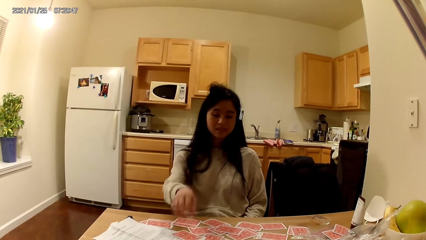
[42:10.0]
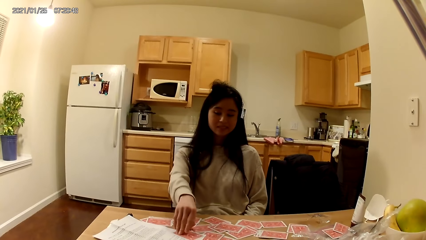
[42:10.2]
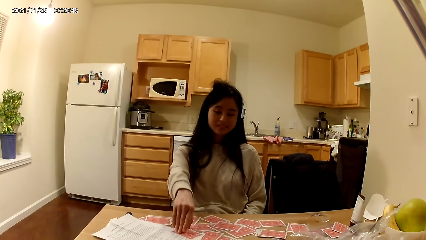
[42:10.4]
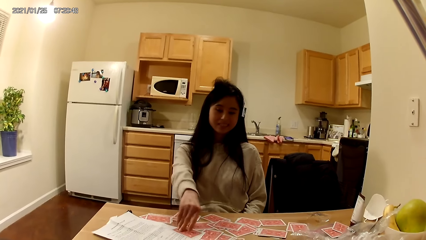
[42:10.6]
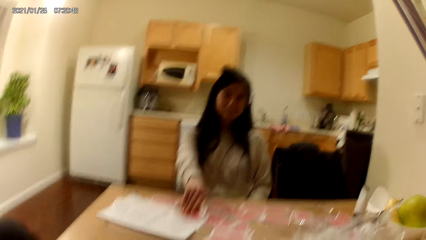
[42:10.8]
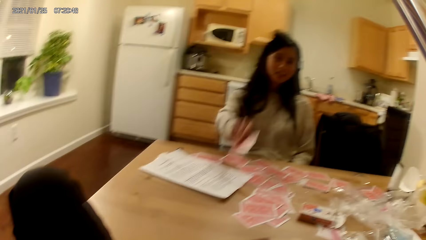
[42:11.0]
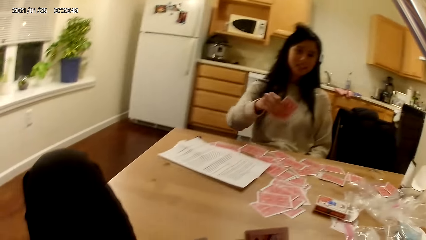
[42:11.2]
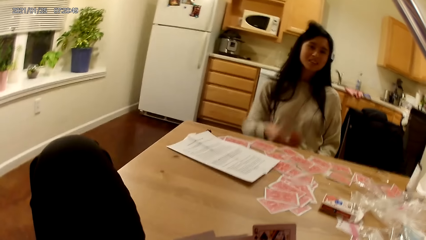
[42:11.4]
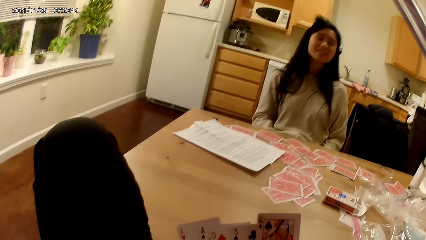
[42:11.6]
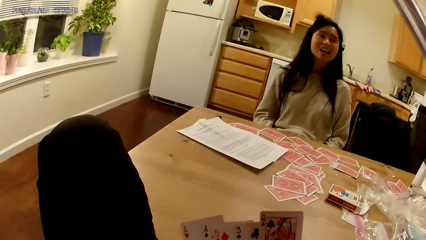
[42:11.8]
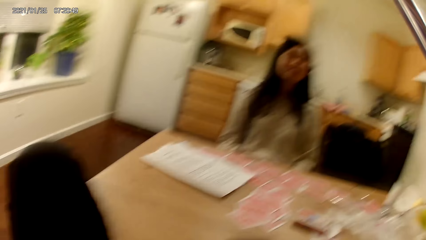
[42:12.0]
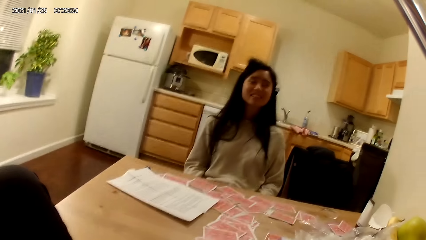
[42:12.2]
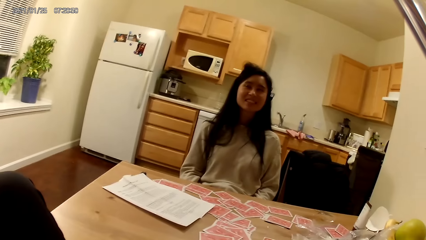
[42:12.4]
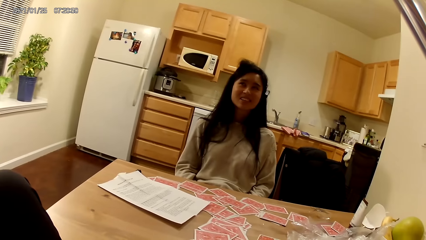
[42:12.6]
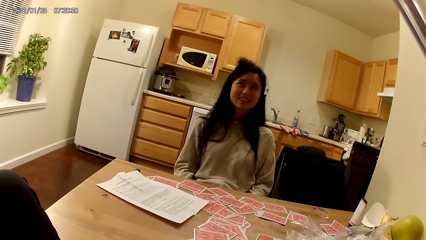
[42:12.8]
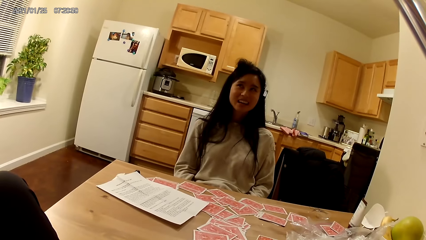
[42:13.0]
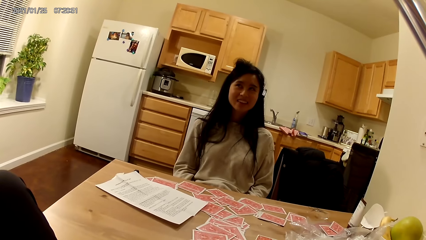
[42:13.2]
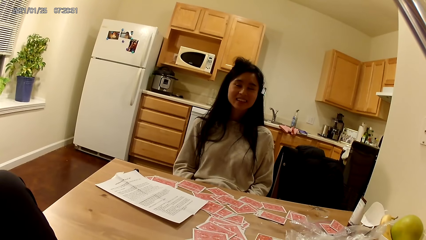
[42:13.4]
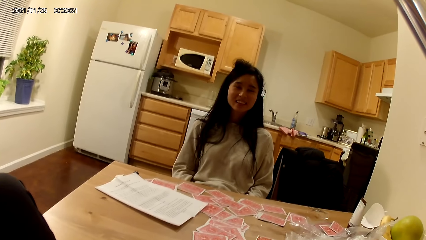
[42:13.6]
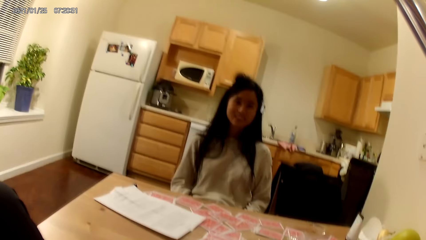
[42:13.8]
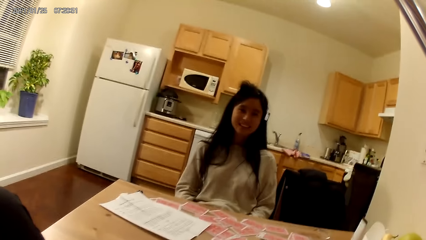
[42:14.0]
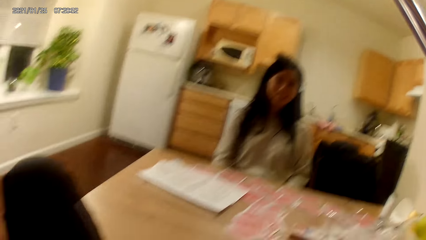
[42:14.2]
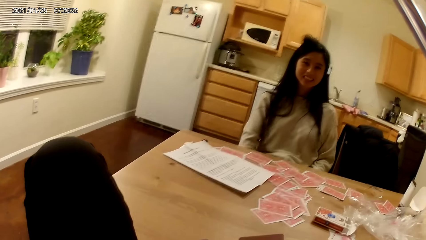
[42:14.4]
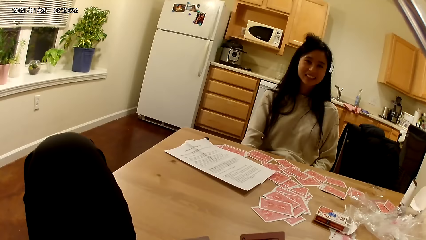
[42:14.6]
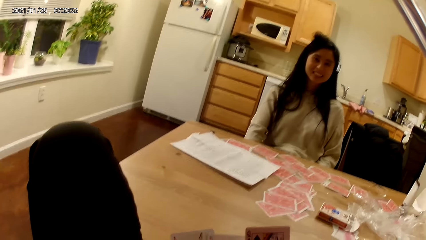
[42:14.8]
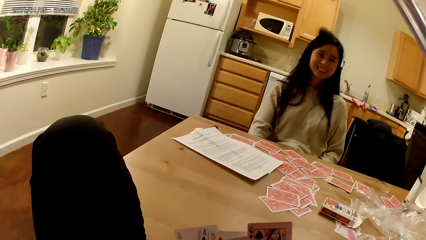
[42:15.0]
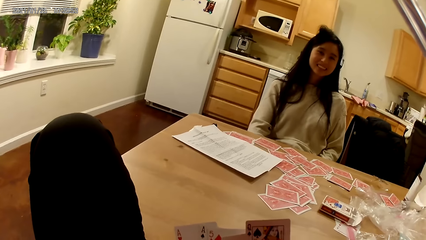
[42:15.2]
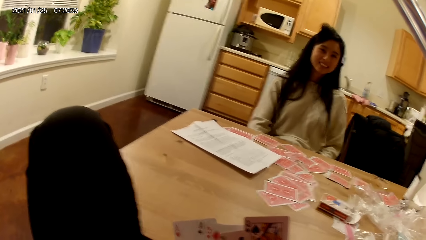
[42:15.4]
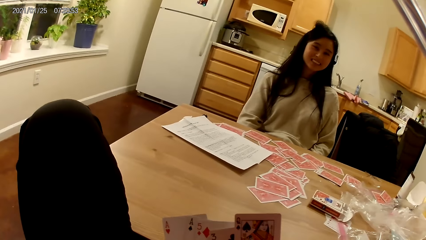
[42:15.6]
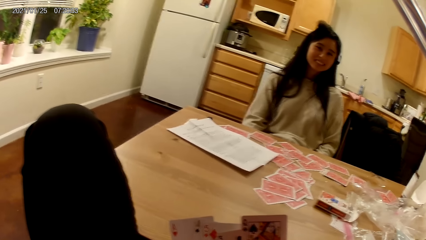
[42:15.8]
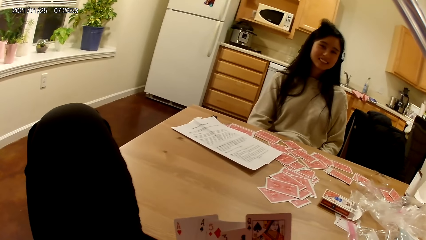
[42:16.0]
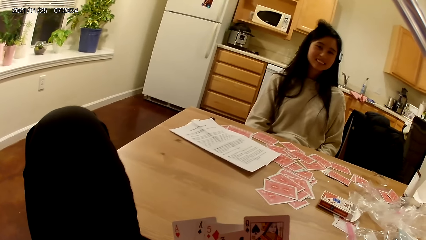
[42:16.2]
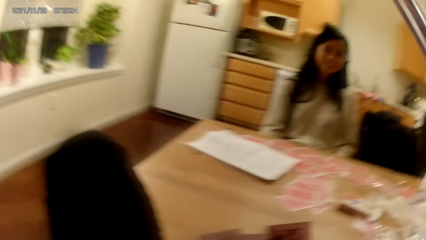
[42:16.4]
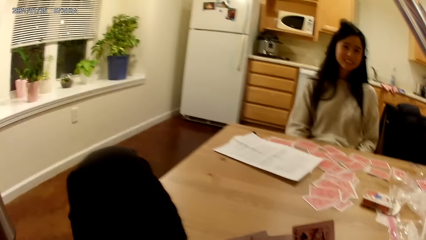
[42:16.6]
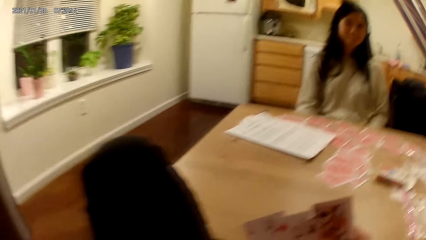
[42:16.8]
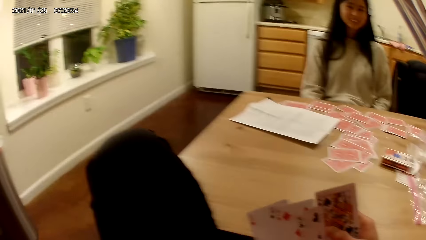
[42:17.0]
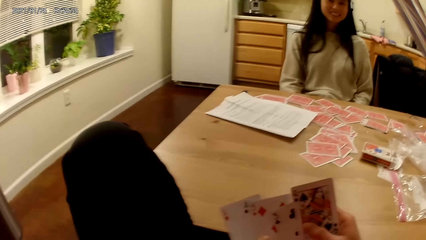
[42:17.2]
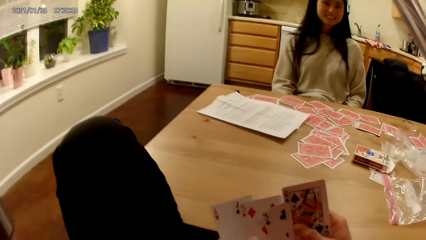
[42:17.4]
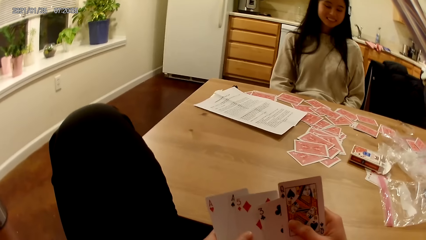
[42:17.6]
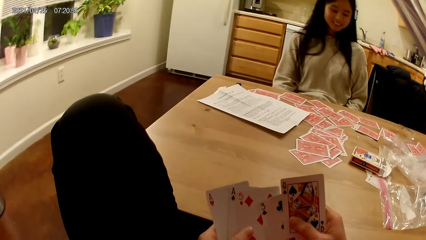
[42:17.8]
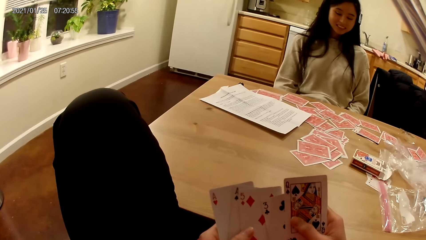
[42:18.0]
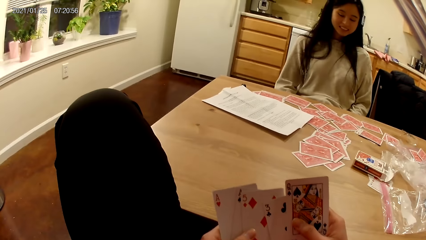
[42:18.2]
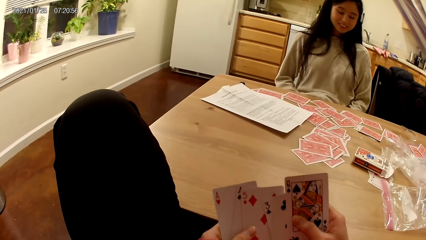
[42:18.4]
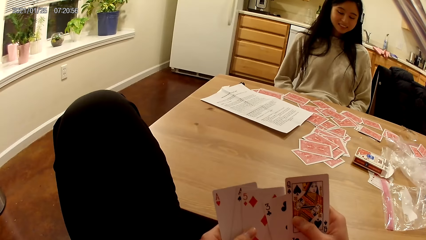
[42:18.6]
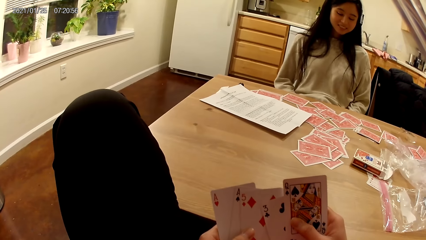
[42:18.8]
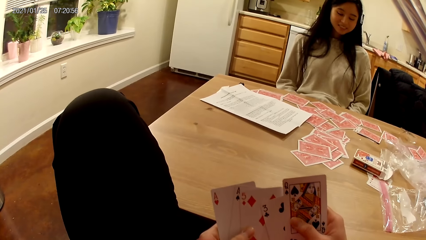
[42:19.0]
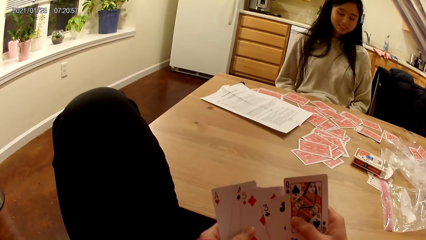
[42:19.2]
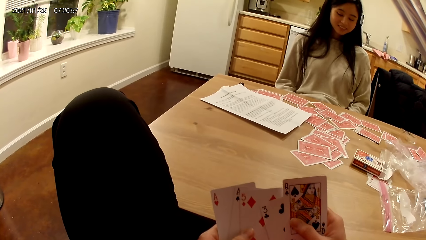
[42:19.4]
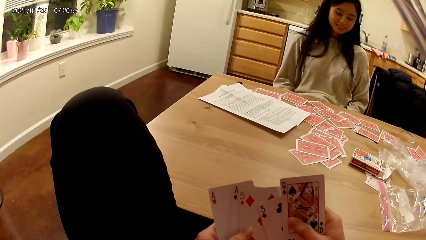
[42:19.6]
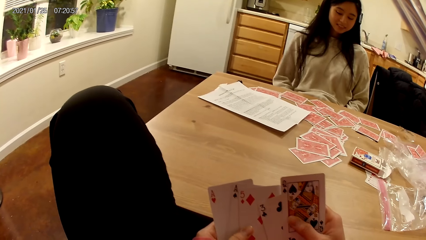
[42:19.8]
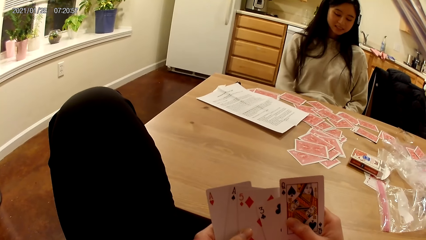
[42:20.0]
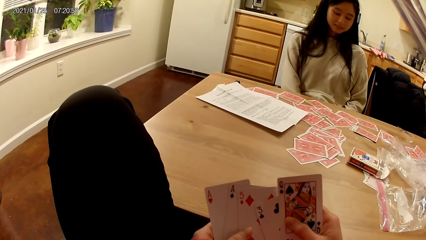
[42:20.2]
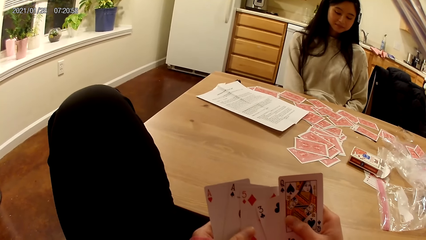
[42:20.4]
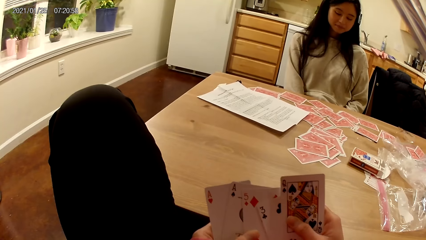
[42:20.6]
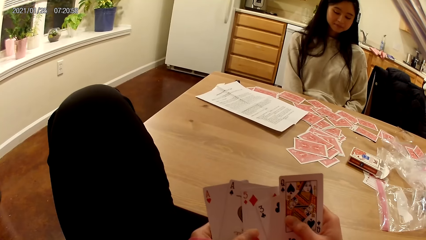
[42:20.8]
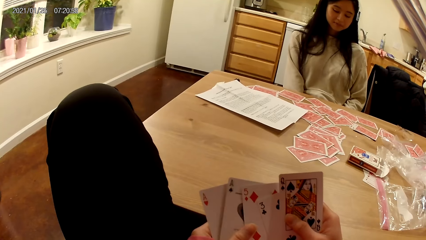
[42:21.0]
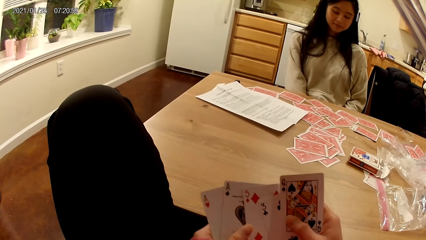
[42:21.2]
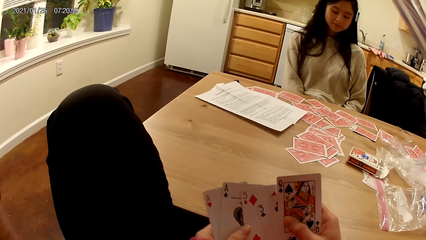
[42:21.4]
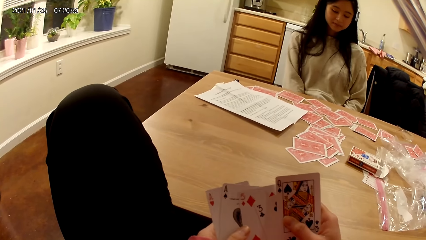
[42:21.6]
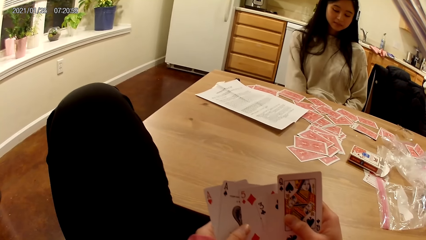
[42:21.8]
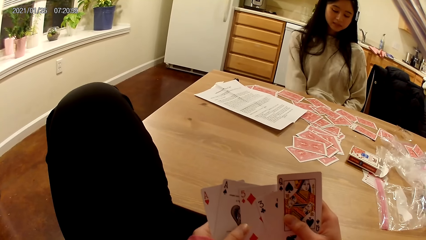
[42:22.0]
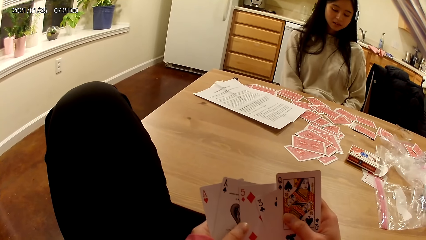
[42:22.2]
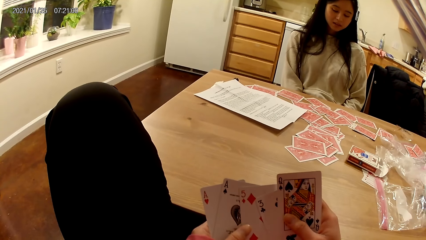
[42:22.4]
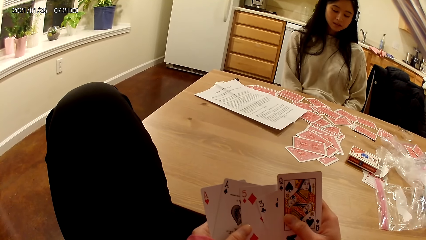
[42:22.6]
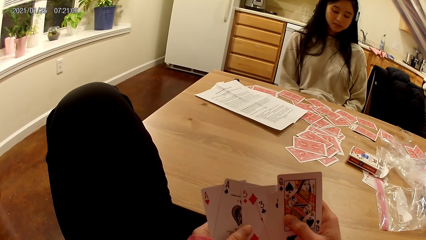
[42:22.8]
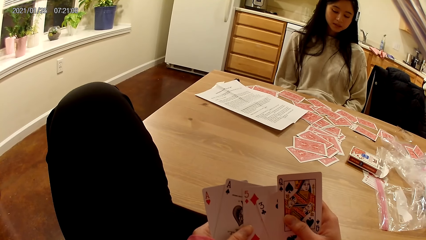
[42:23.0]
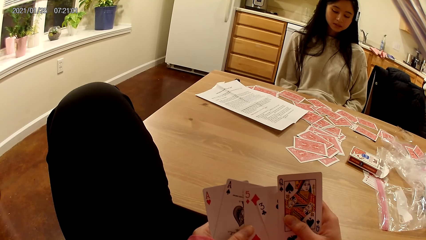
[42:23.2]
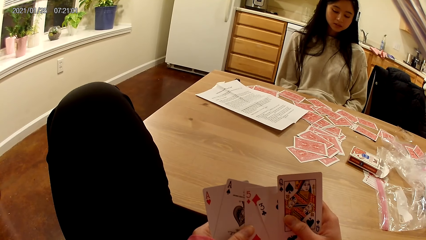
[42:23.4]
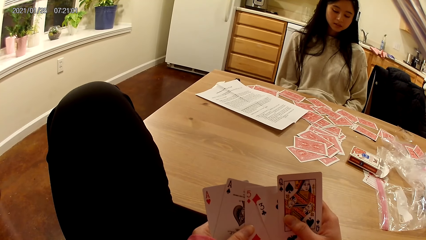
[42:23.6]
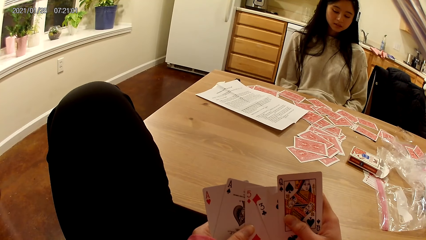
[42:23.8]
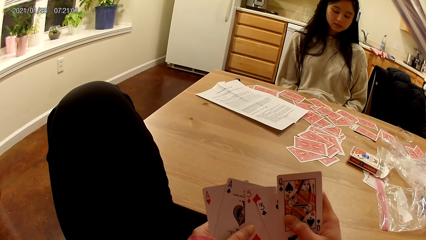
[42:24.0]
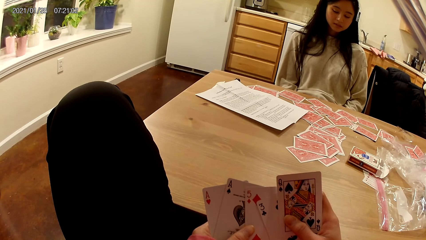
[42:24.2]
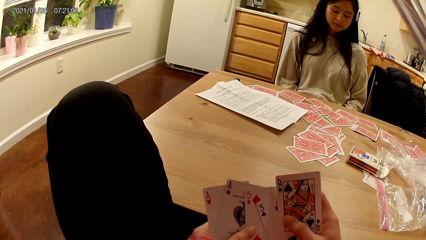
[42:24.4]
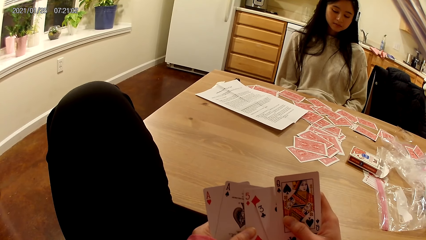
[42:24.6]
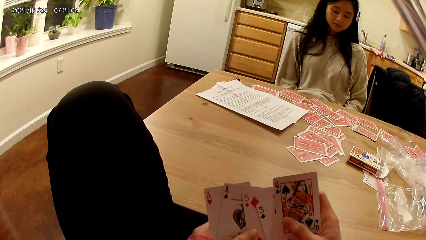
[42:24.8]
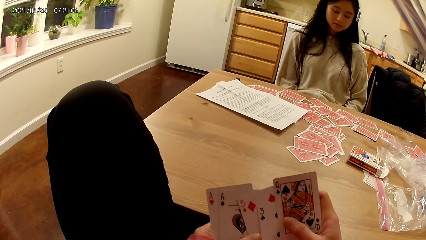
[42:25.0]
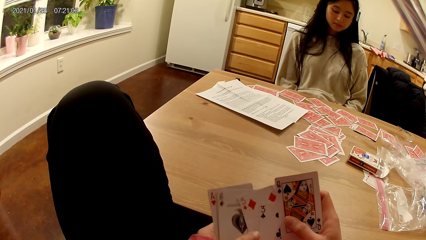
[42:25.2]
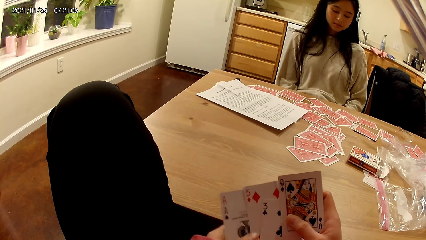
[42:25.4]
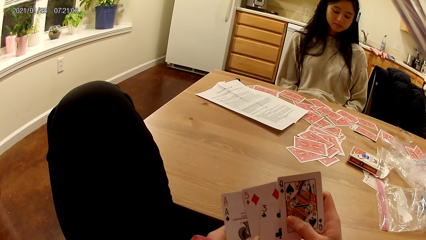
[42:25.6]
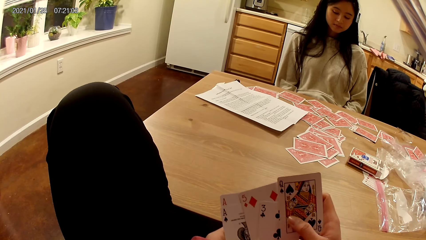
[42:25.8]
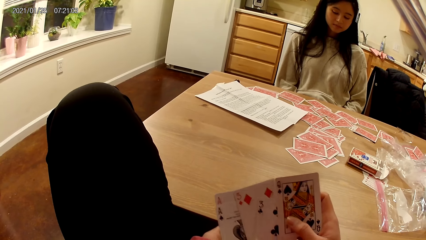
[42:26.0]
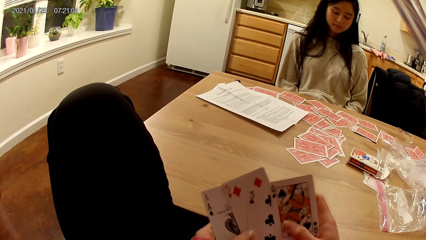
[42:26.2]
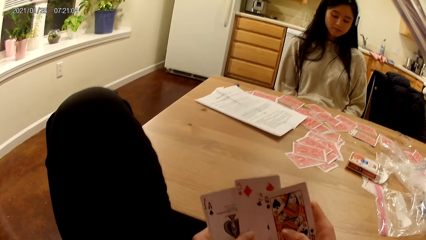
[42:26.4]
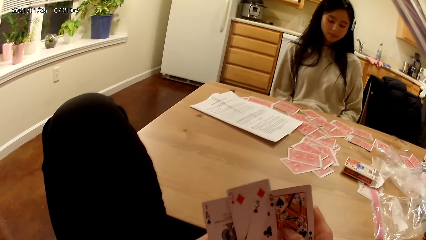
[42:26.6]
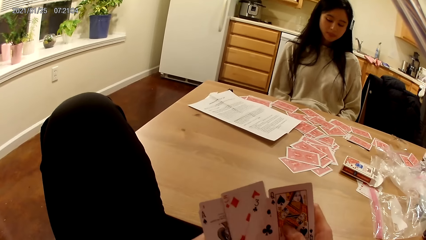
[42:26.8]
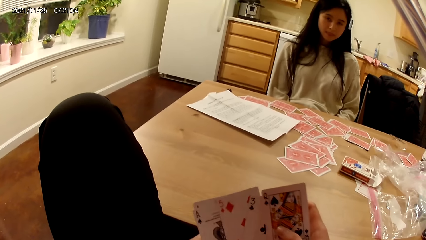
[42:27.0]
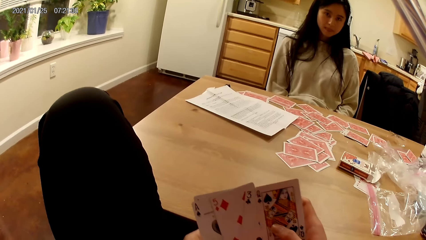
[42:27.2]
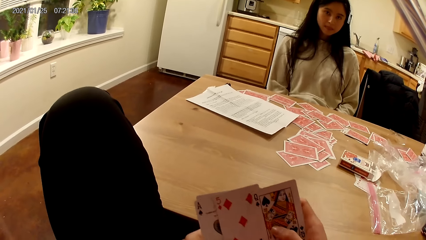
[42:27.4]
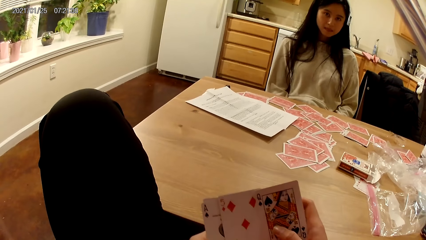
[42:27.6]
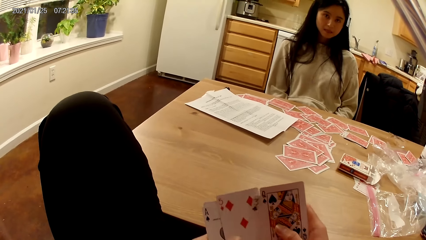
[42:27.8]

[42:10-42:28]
The woman picks cards from the dining table with her right hand. The camera wearer holds the cards with their hands.
